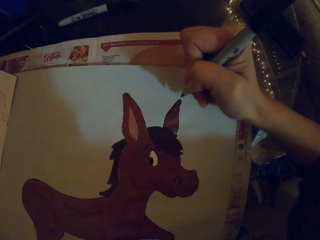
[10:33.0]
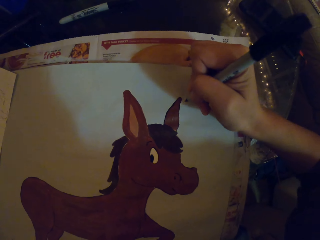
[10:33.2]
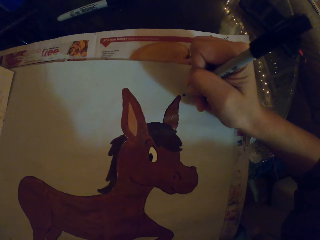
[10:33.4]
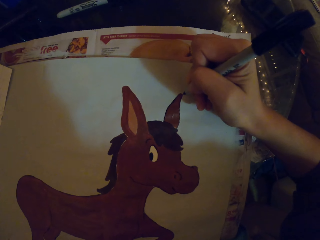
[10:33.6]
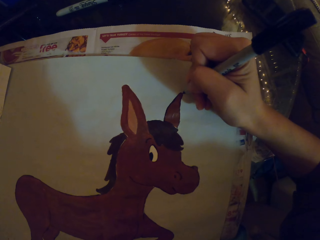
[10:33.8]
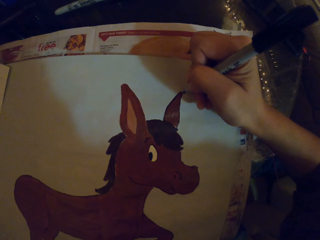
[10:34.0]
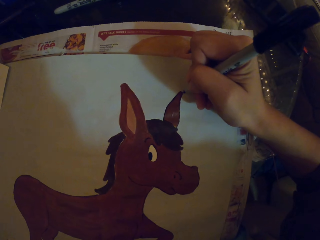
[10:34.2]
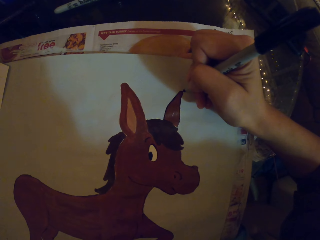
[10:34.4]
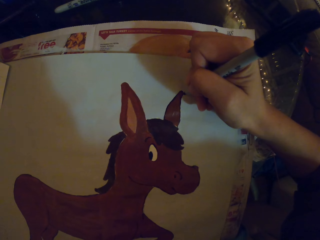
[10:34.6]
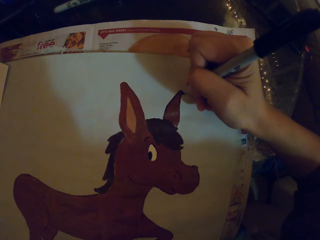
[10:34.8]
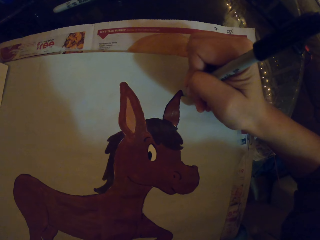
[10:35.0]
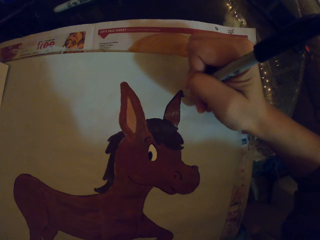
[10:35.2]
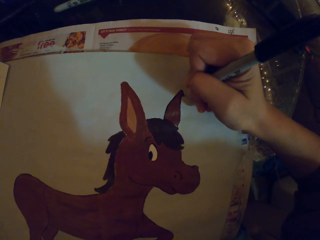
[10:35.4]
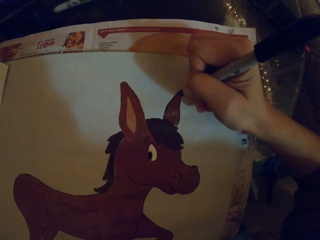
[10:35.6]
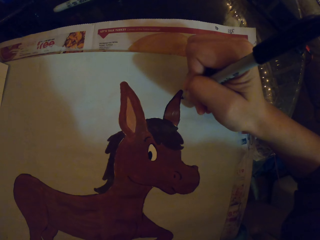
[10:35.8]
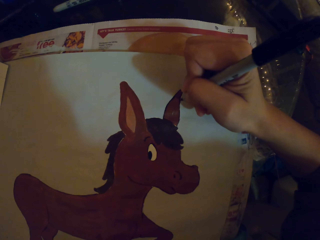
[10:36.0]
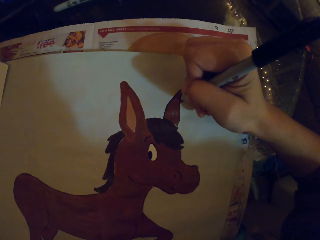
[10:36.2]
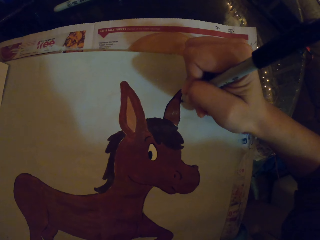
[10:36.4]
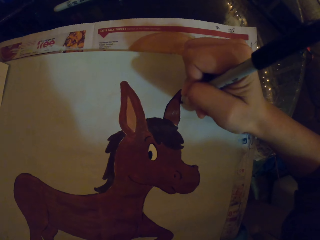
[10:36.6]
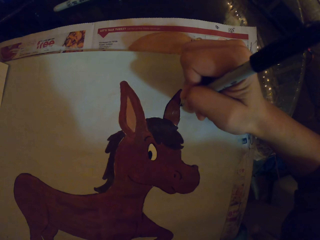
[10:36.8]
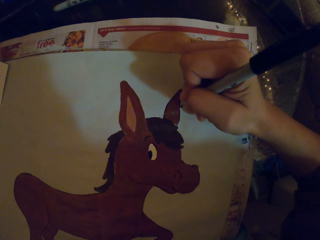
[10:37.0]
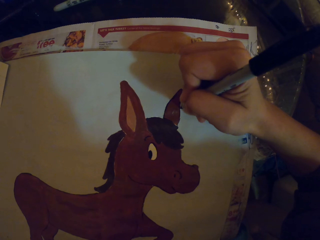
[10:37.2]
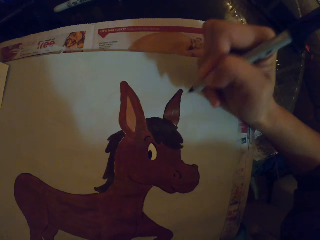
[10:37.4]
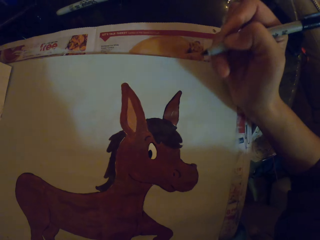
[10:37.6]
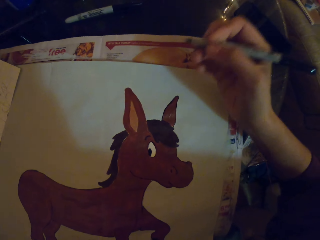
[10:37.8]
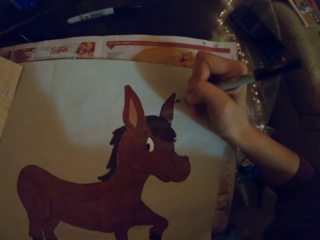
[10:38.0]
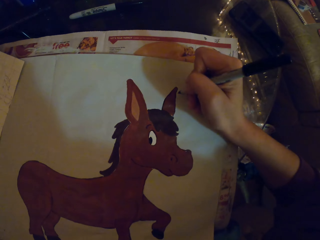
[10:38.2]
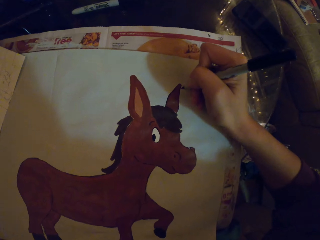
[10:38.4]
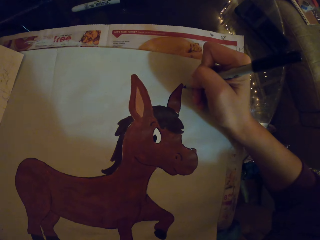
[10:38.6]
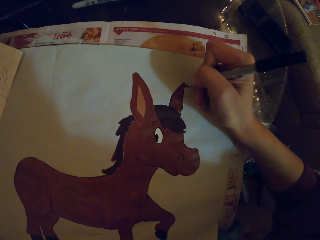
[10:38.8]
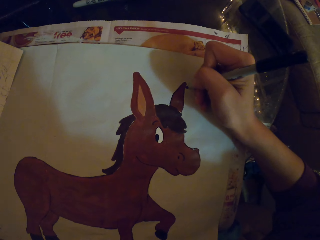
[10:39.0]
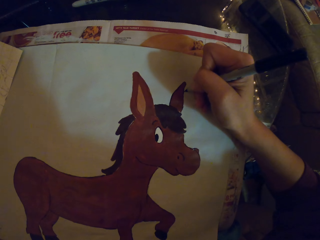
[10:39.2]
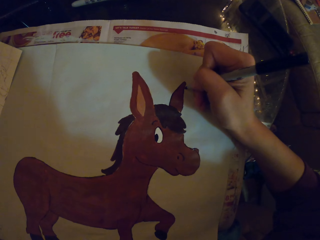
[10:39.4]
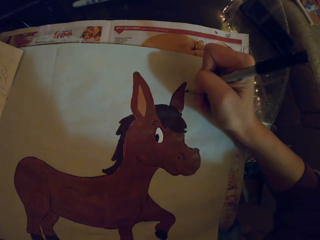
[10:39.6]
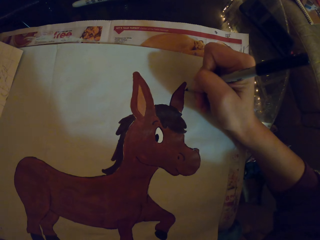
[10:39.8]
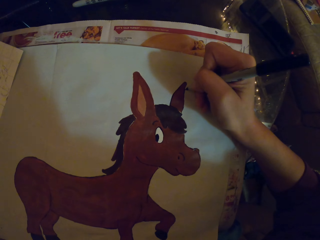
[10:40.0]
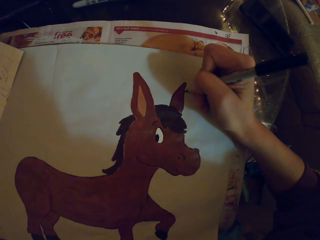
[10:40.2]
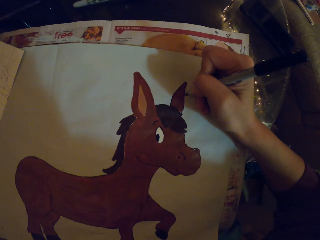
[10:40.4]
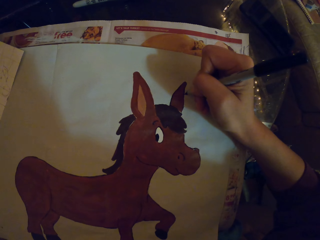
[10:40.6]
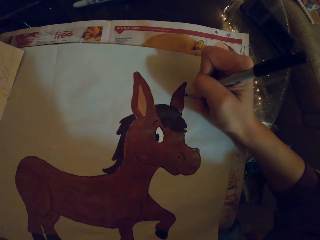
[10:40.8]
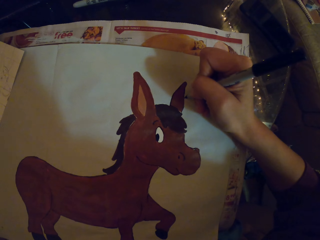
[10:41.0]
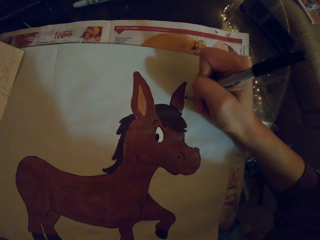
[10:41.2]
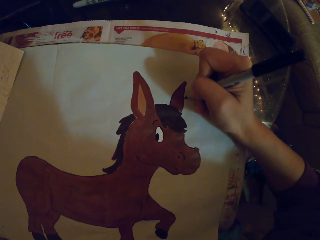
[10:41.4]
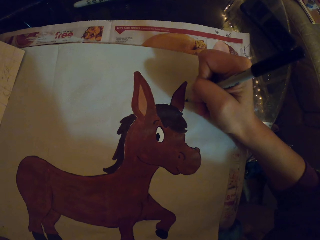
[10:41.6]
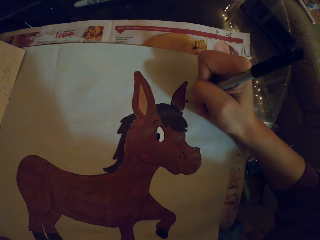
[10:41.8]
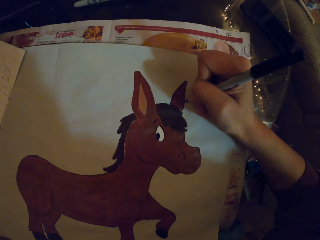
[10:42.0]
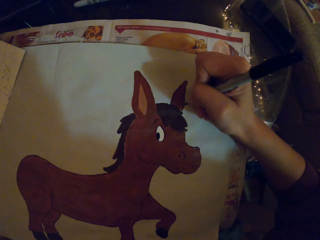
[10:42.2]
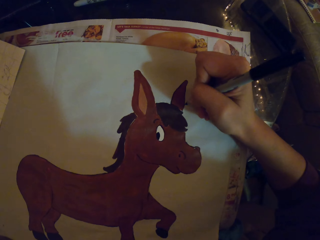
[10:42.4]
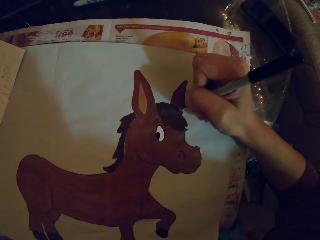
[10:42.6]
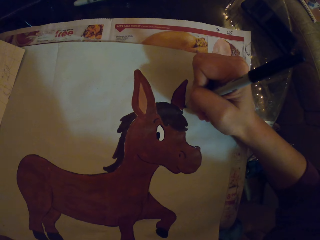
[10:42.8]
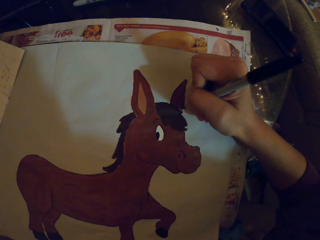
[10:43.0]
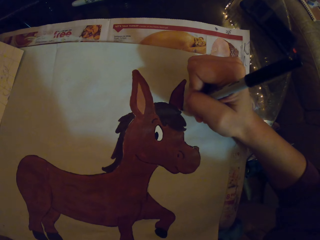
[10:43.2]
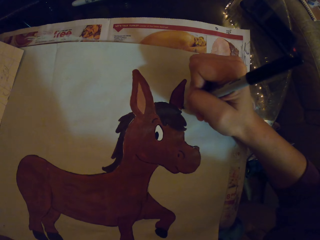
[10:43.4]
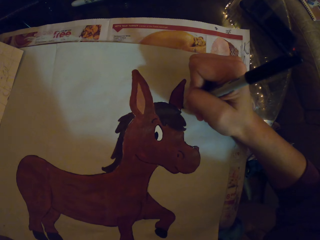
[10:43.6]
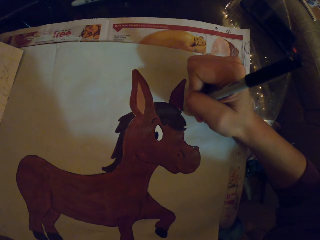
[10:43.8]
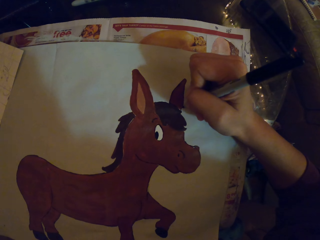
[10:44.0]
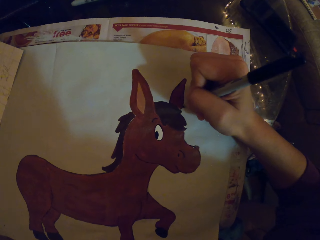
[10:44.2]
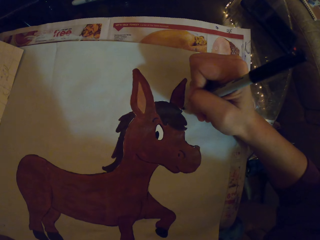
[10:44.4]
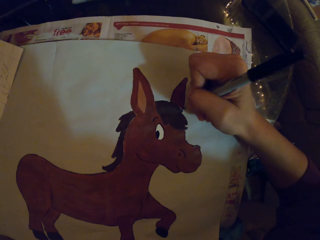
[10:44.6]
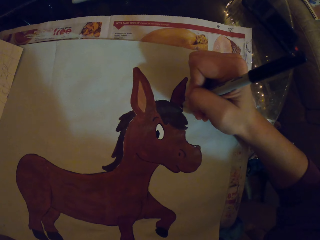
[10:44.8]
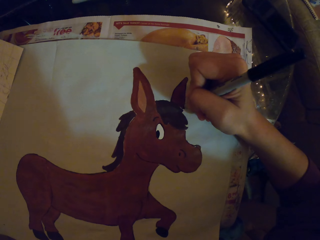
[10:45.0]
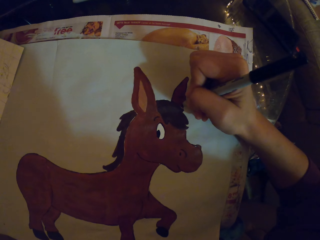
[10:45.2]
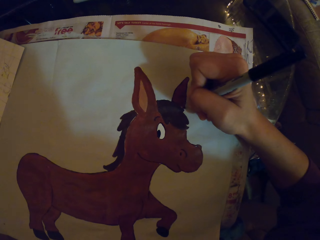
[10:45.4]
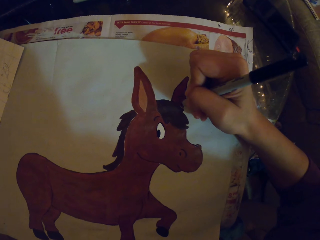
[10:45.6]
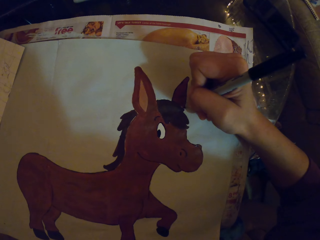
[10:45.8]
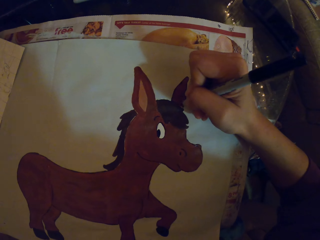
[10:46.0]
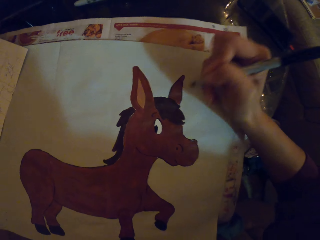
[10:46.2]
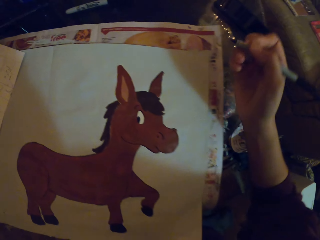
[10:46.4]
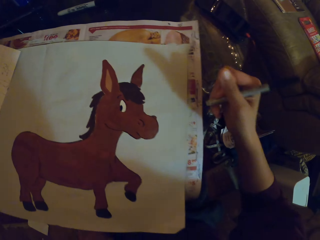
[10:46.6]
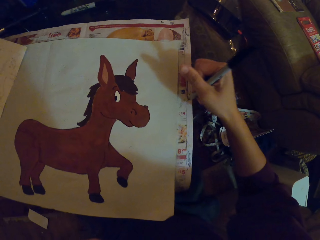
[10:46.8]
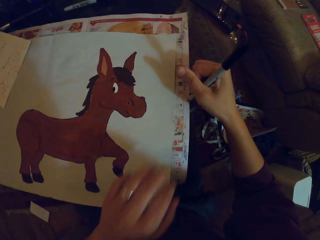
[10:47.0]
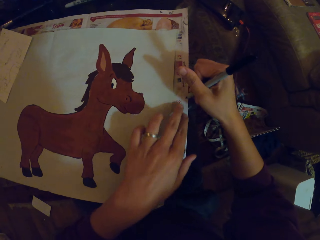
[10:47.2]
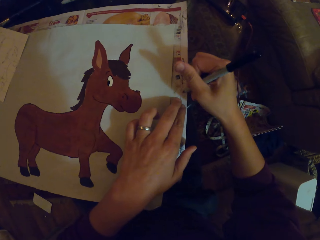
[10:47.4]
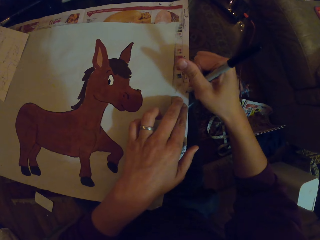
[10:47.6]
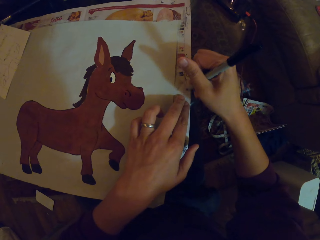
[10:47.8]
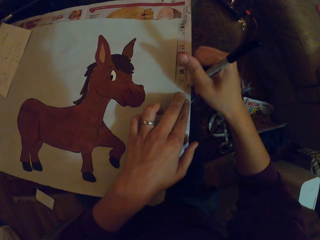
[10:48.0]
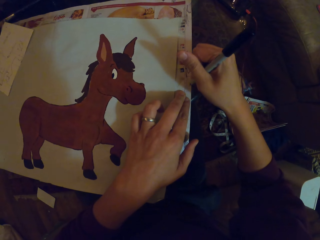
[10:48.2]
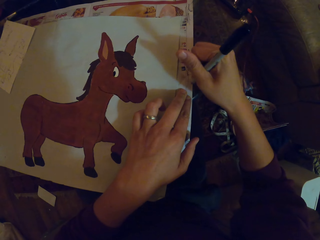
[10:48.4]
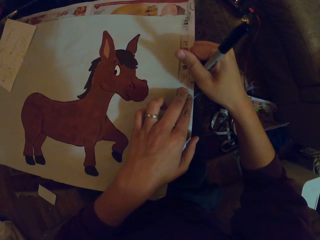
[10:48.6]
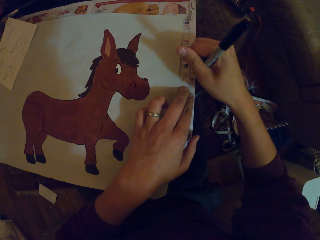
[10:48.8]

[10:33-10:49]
The camera wearer adjusts the painting pen. They paint. They try the painting pen. They write on paper.

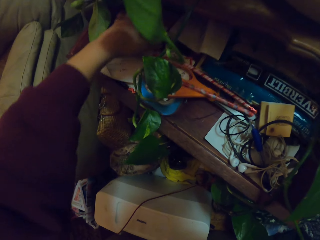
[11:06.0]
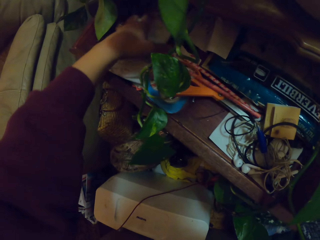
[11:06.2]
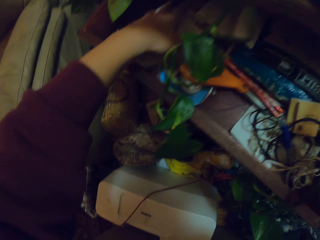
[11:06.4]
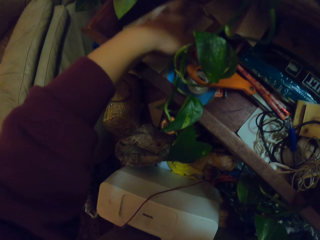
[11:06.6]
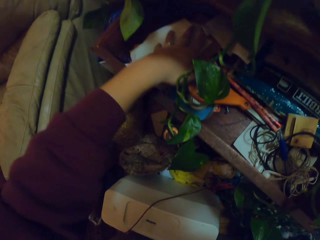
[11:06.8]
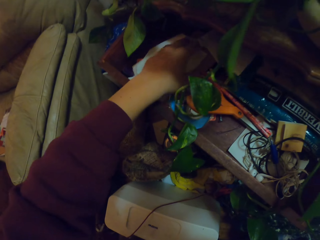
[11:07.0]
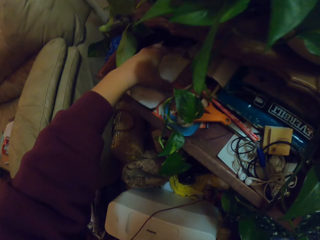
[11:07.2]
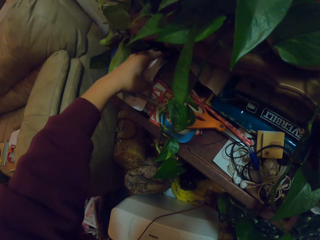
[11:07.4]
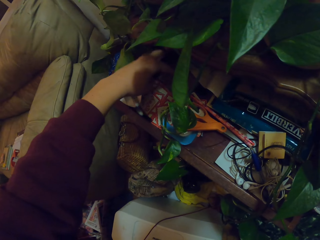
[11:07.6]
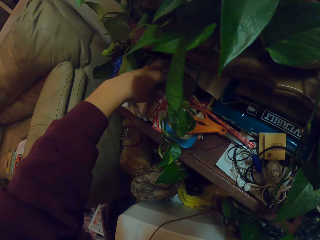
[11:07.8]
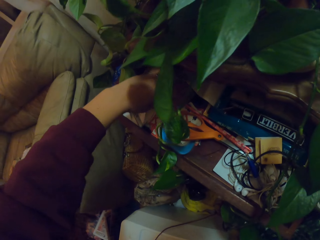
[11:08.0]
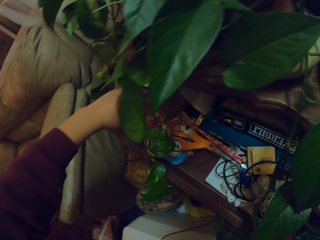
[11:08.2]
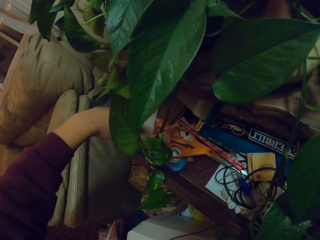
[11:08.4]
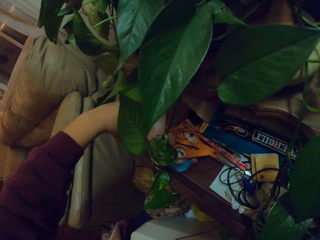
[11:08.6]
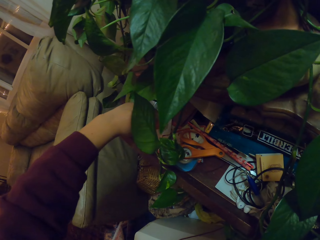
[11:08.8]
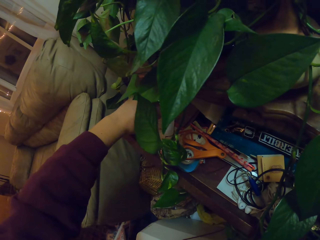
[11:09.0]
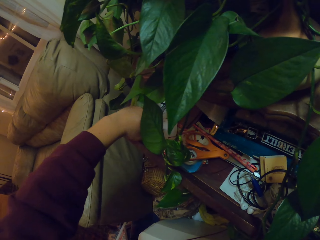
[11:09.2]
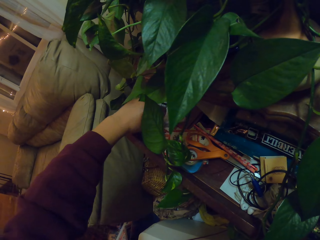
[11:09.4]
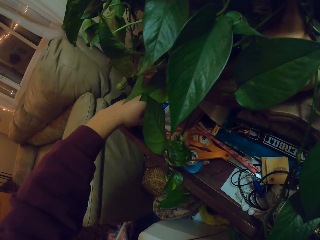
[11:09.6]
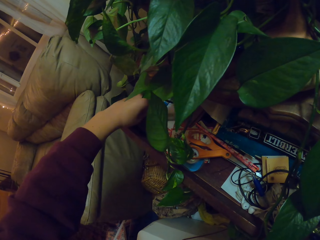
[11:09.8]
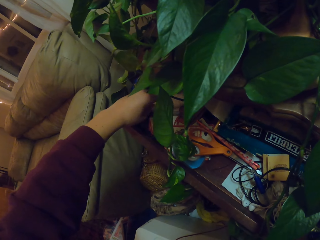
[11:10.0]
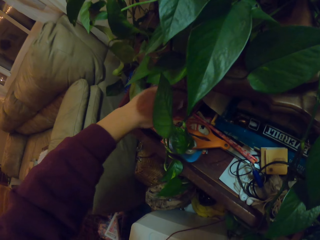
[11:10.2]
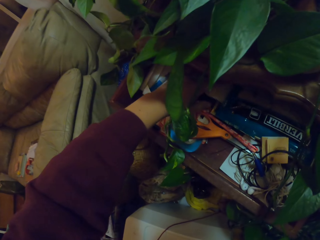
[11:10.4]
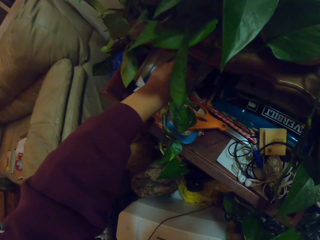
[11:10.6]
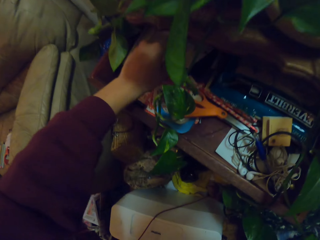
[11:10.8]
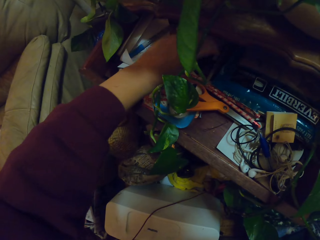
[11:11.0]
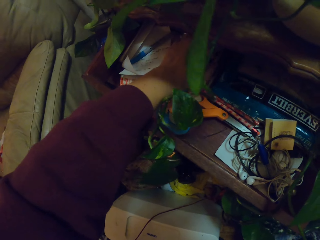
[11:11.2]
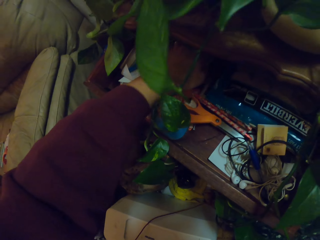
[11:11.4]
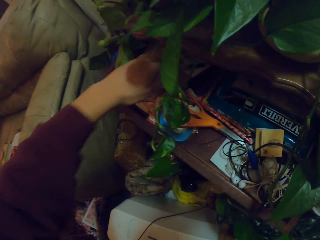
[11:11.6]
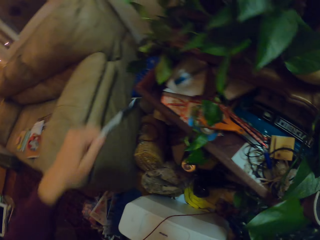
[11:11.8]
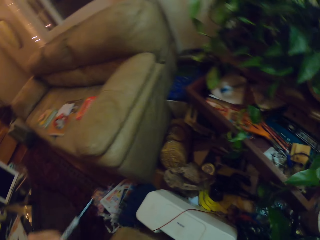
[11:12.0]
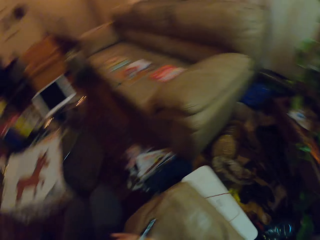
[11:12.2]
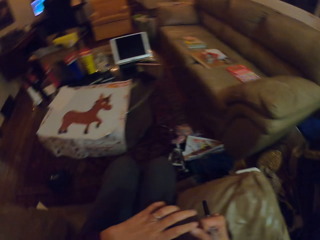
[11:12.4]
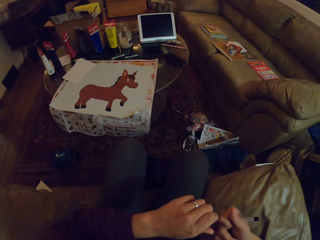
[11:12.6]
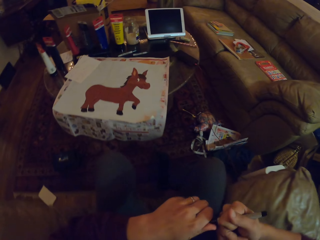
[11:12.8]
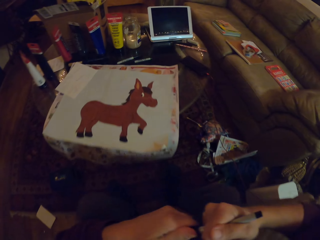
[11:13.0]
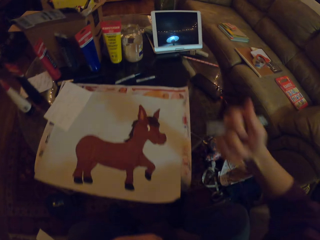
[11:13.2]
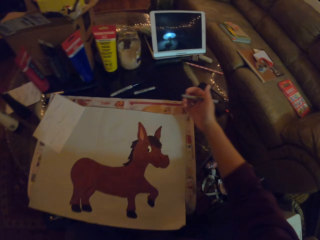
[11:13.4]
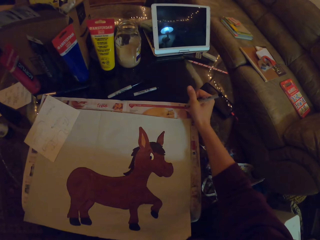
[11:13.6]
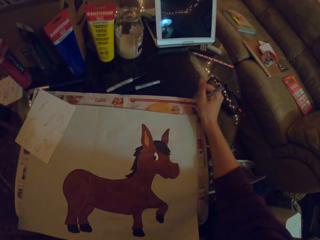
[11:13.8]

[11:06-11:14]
The camera wearer touches the piece of paper on the drawer. They pick up a painting pen or marker pen. They open the marker.
